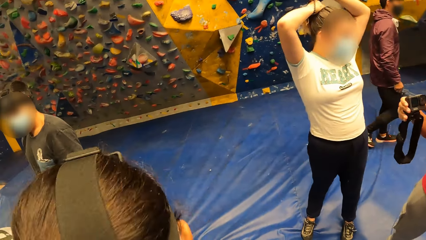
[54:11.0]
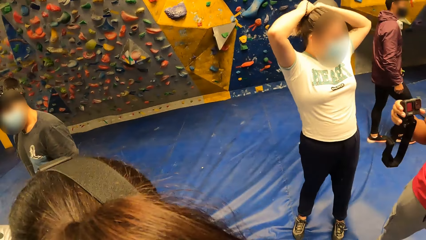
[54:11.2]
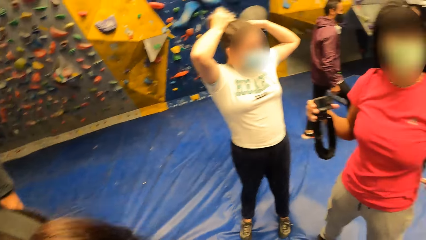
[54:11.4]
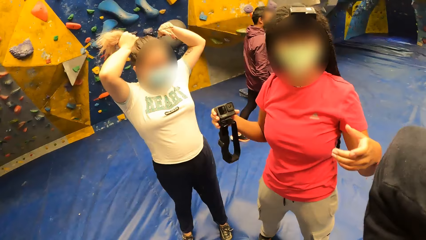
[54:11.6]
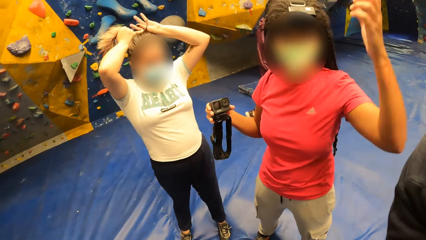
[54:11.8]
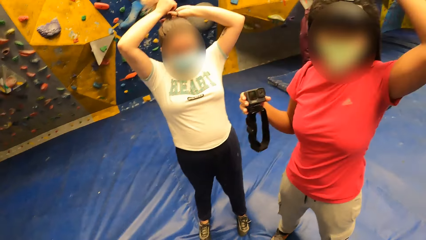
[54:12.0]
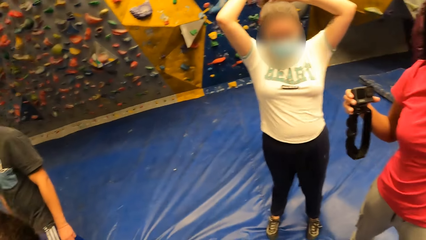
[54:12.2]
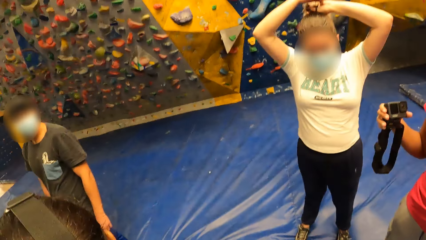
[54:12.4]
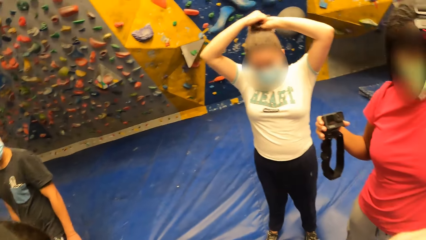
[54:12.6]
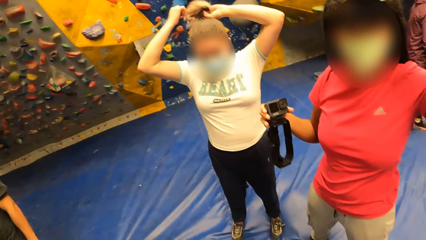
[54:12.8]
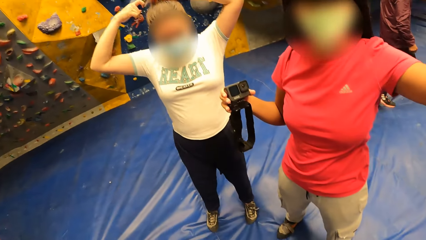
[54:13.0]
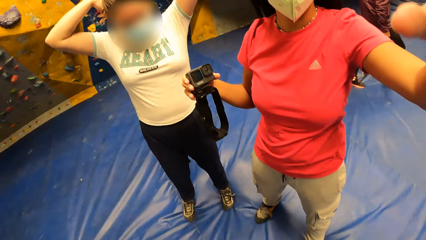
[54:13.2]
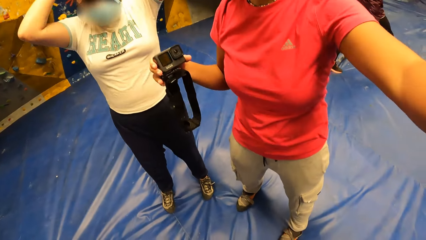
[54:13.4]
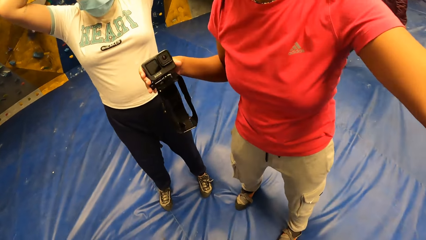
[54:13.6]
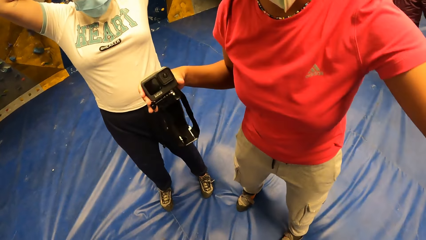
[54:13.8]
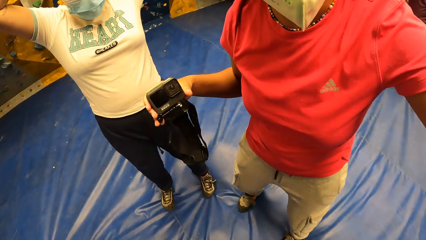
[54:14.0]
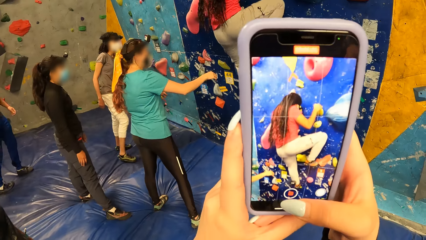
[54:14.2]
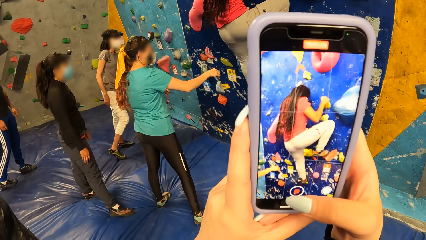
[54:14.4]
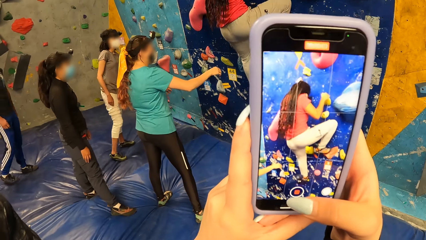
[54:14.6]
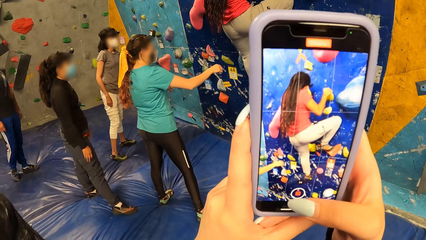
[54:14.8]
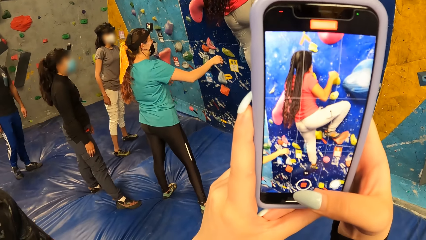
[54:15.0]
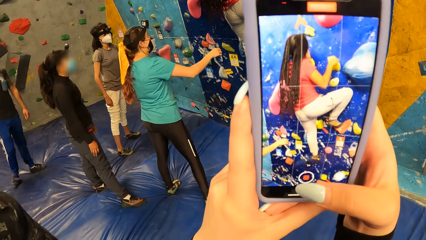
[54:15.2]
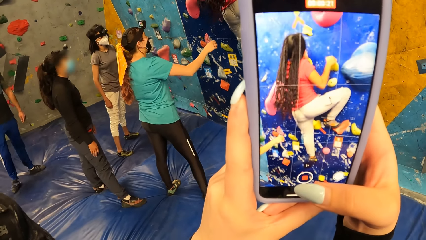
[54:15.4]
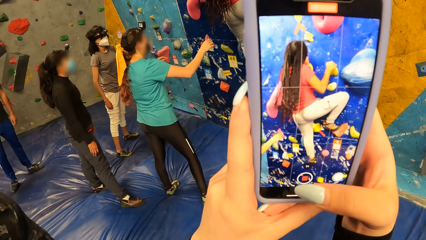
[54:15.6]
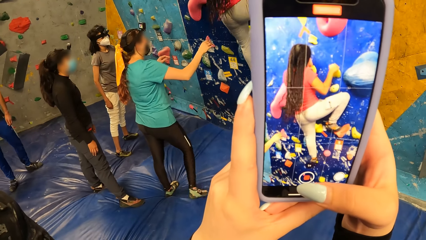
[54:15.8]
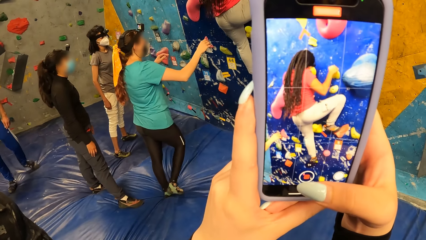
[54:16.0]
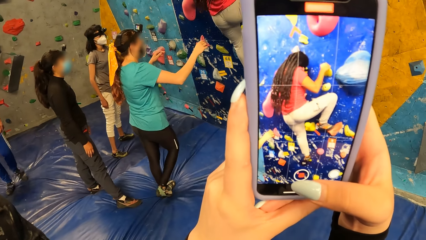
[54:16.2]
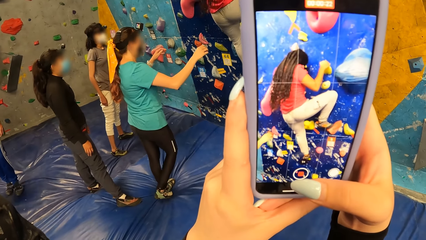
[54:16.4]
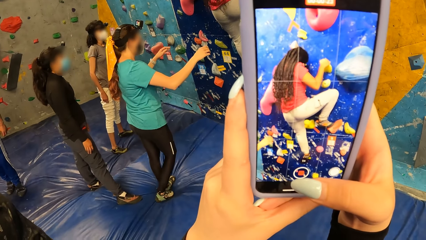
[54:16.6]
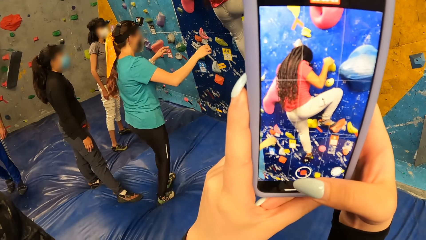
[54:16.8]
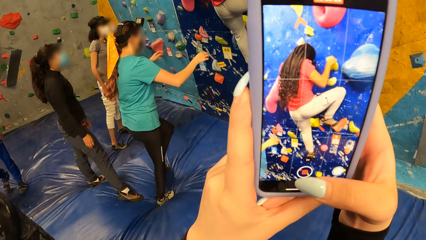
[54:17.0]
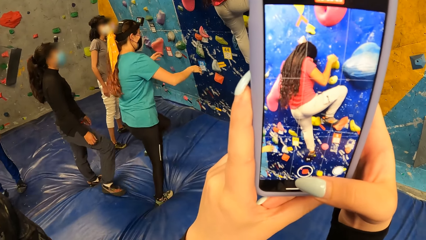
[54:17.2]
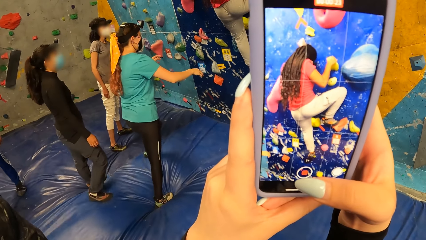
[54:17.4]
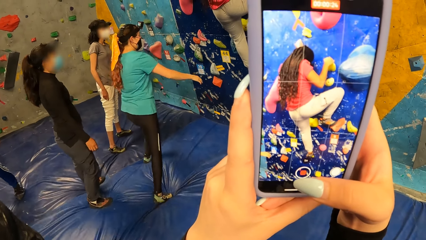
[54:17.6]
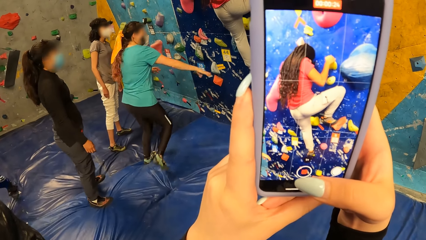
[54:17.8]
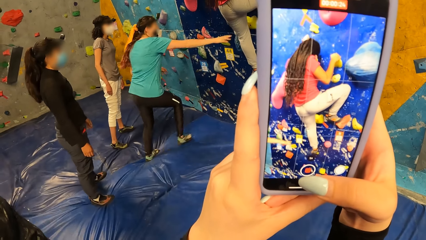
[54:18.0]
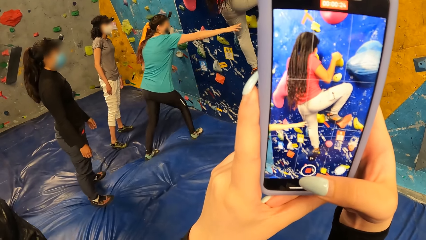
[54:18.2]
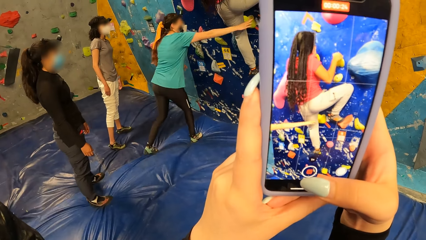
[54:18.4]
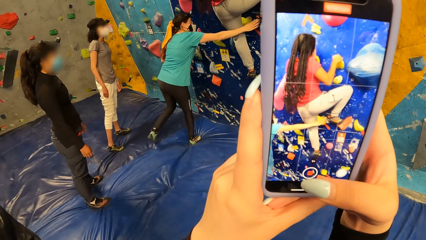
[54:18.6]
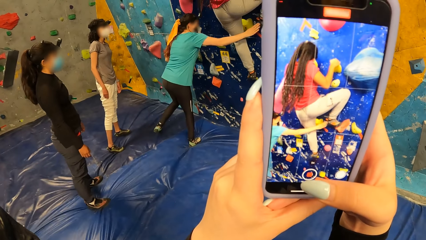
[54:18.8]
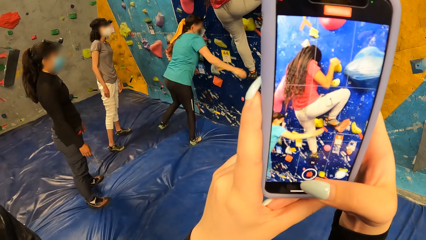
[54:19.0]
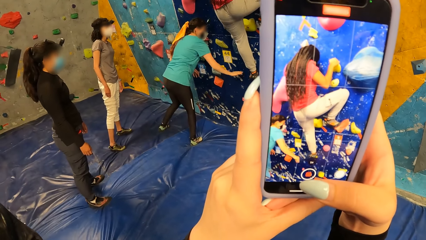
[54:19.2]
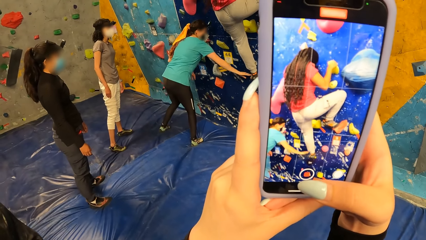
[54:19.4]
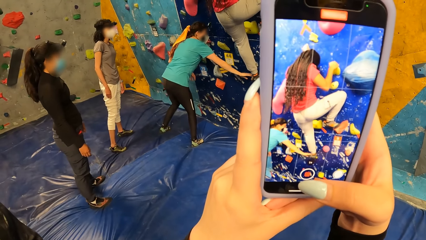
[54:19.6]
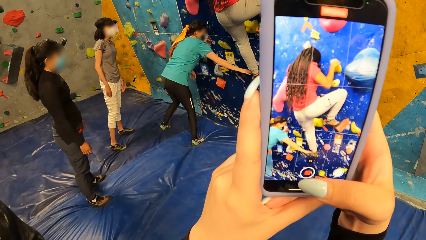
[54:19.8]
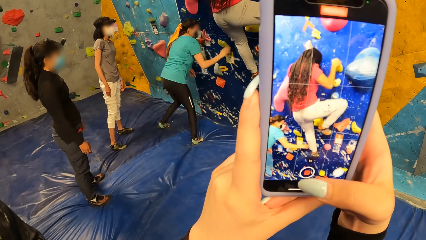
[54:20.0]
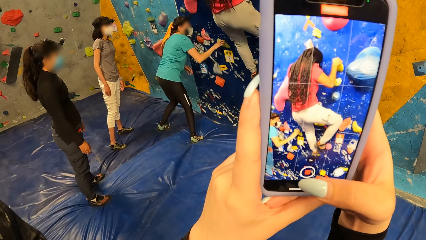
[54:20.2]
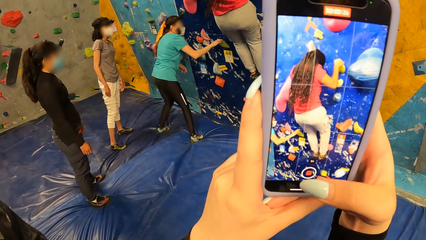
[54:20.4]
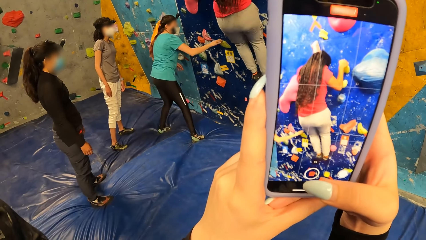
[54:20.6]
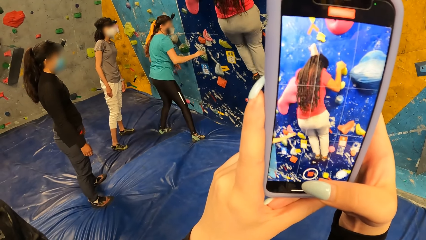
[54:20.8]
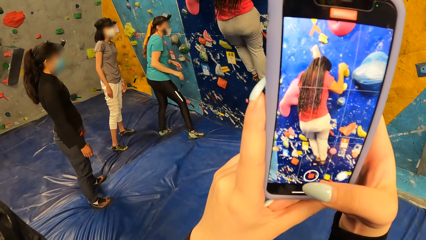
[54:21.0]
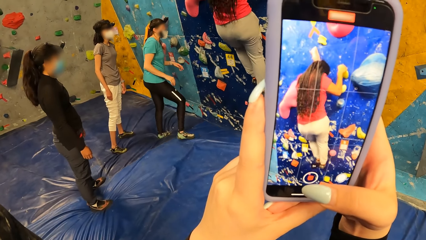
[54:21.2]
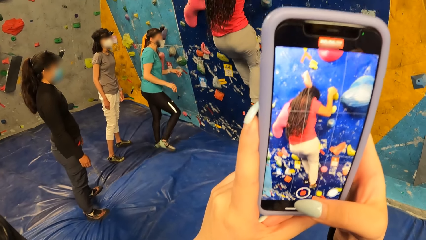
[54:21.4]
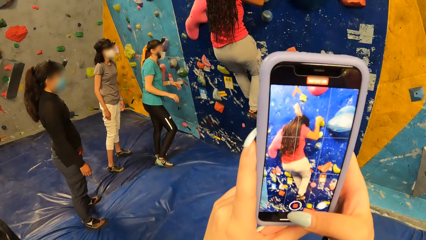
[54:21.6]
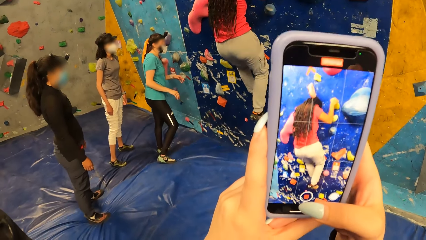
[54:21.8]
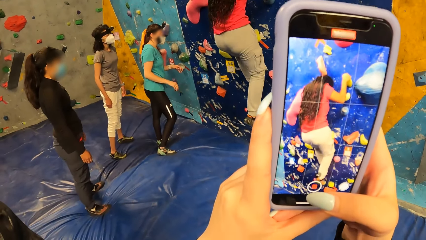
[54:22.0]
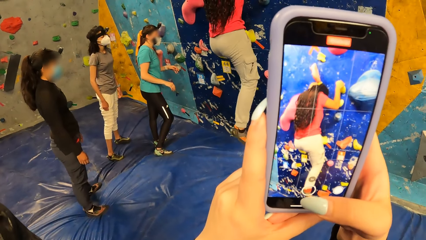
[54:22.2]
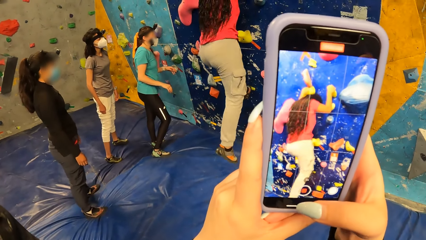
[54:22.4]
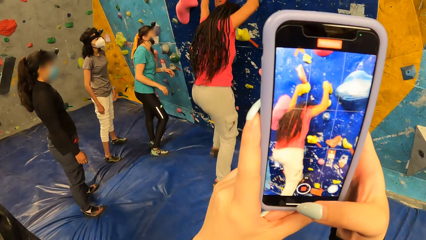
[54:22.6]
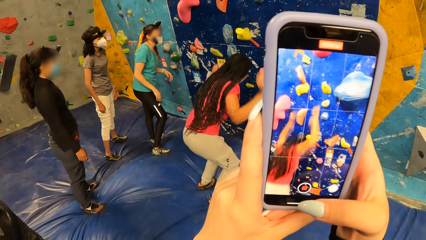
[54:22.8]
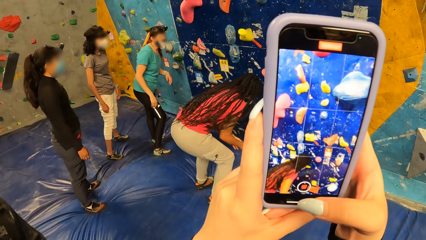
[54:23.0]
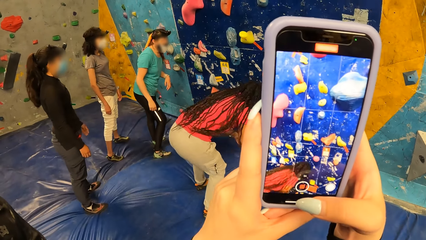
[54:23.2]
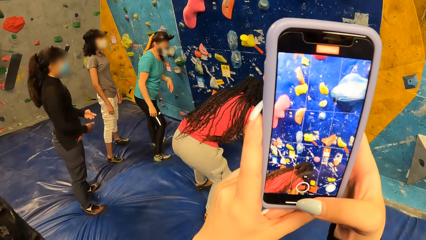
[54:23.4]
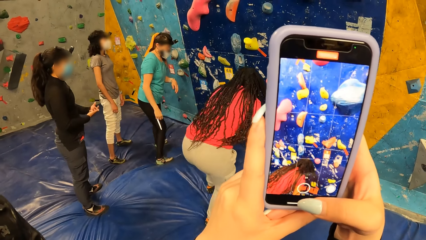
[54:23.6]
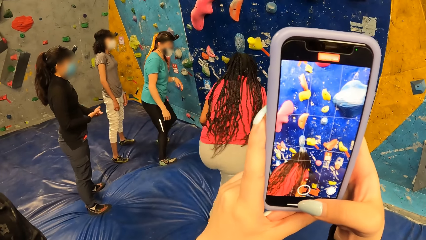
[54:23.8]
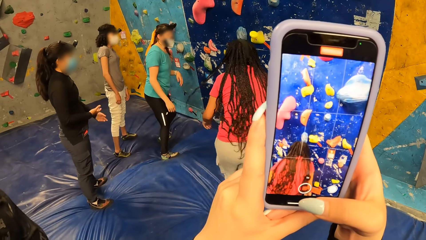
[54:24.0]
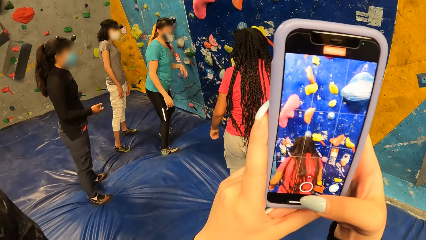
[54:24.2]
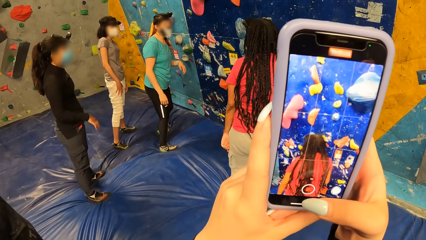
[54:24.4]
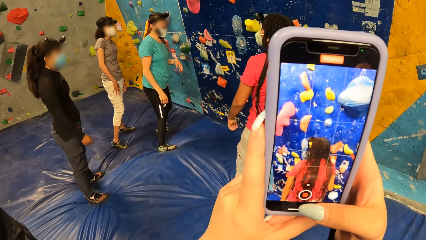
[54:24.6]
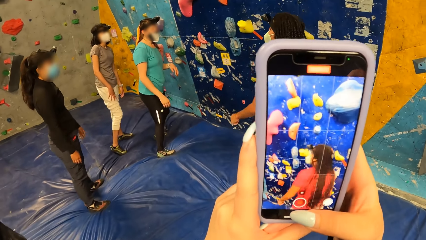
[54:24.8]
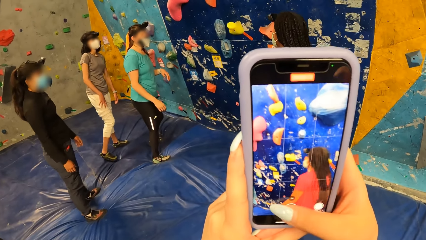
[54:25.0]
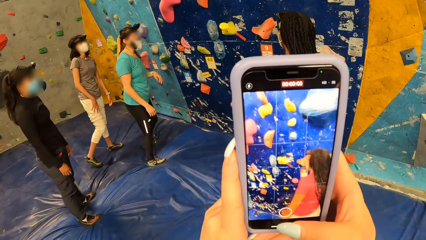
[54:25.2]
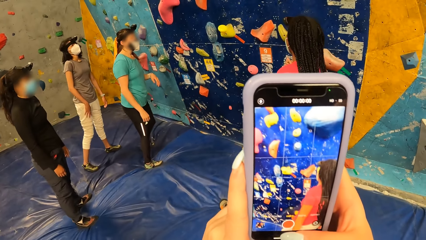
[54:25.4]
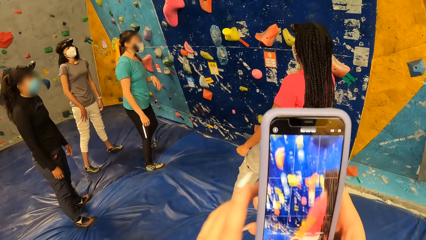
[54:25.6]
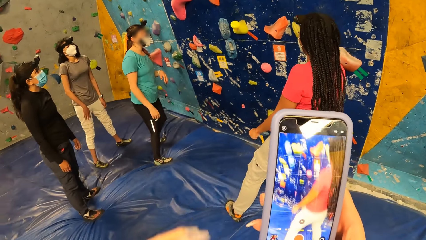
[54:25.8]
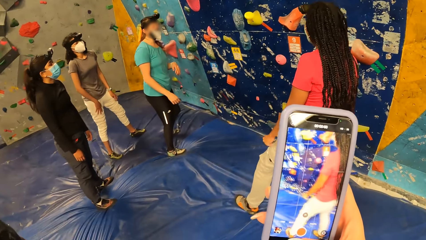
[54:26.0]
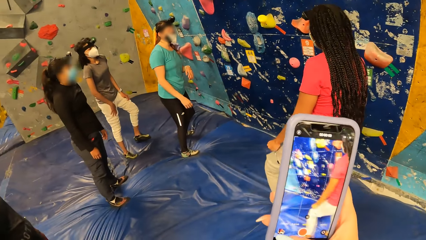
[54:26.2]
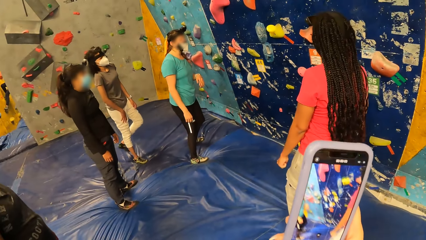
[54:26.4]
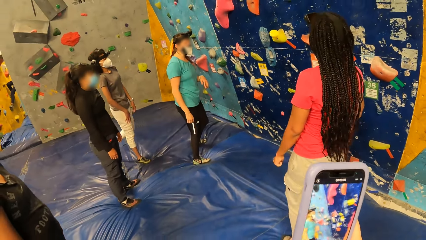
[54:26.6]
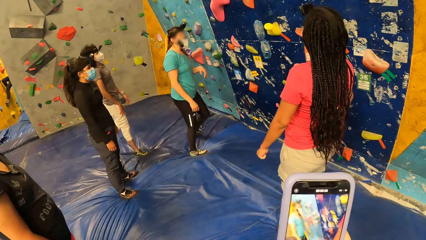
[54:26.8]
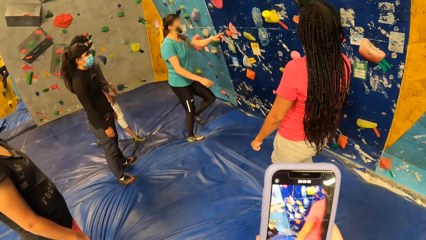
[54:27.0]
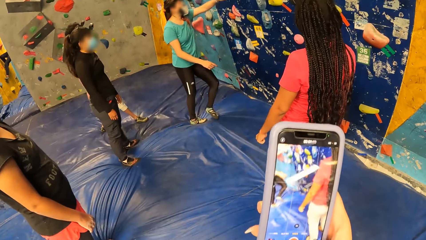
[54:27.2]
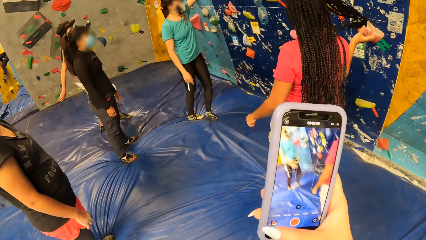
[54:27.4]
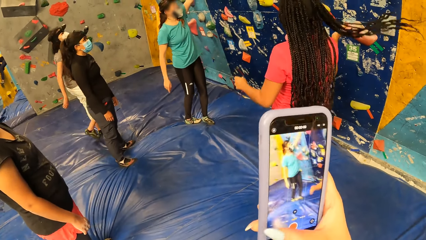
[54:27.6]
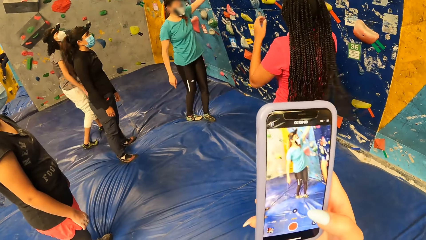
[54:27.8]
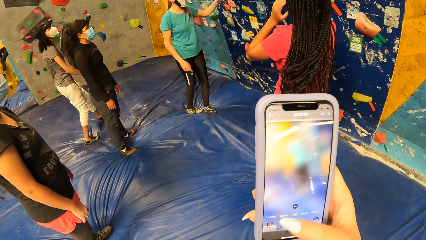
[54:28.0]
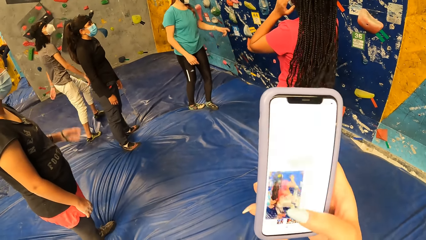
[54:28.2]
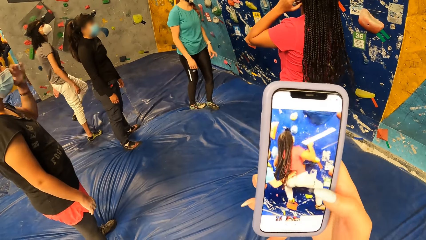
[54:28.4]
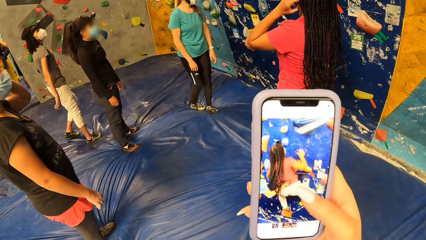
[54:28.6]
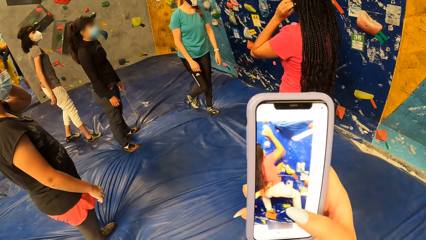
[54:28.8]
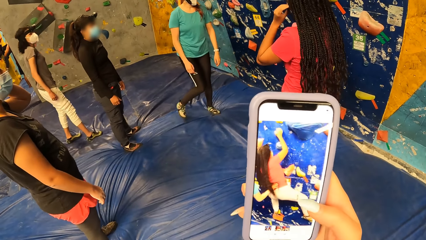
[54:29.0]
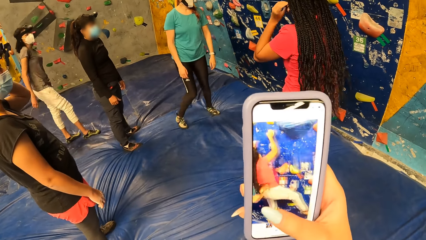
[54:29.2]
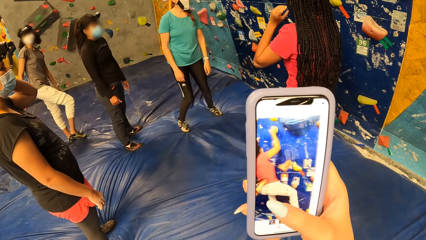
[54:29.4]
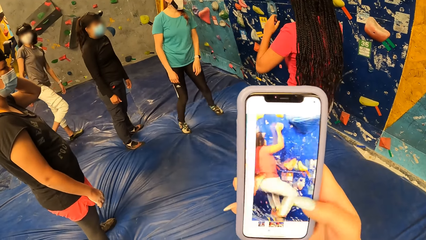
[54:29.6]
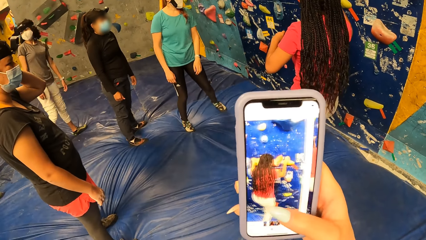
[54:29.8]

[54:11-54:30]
A lady moves a hand. The camera wearer looks around. She operates a mobile phone with both hands. She records with the phone and holds the phone. A woman climbs a bouldering wall. The camera wearer stares at the phone. Another woman jumps down from the wall. The camera wearer looks around. She holds the phone with her right hand. She operates the phone with her right hand.
